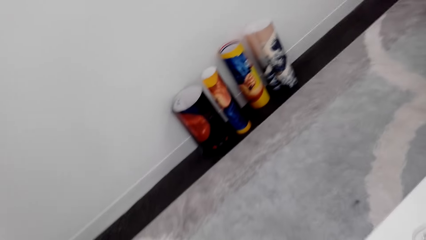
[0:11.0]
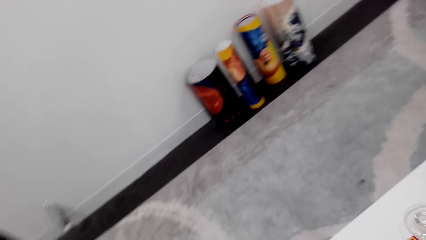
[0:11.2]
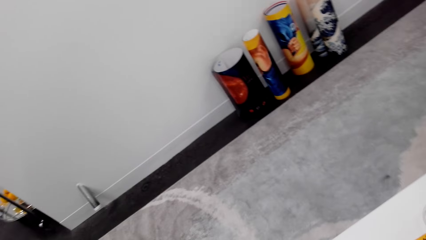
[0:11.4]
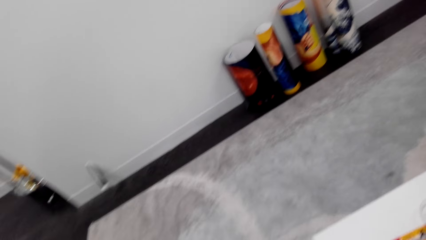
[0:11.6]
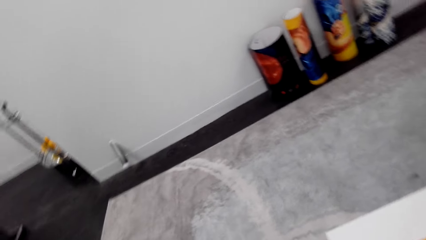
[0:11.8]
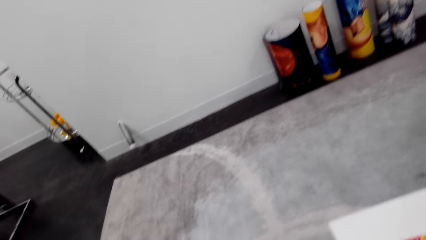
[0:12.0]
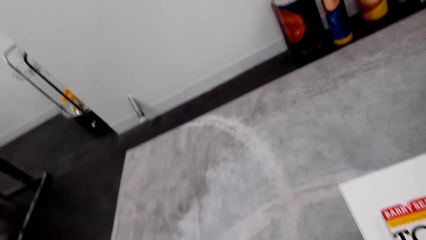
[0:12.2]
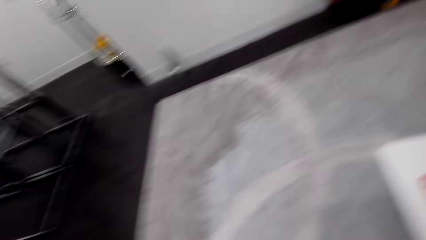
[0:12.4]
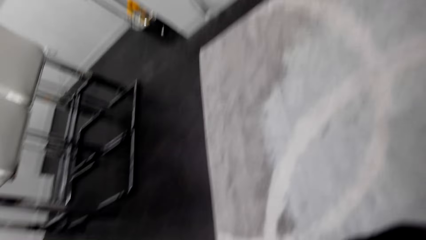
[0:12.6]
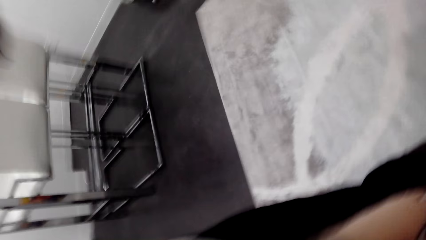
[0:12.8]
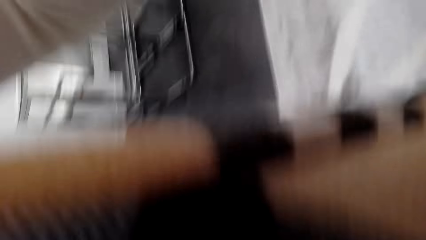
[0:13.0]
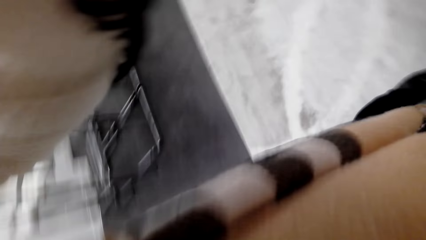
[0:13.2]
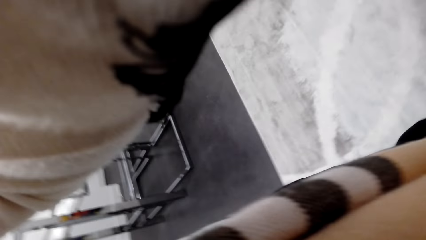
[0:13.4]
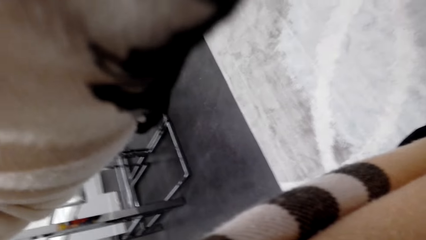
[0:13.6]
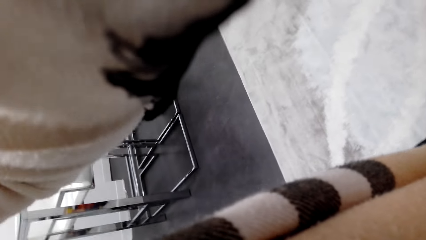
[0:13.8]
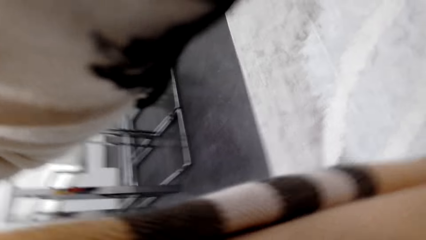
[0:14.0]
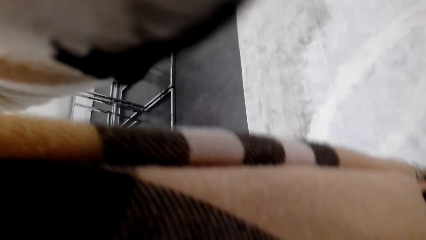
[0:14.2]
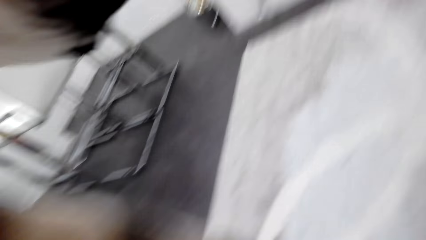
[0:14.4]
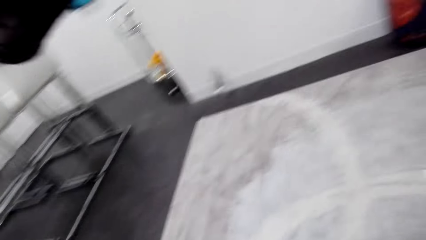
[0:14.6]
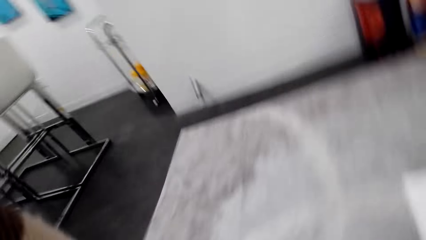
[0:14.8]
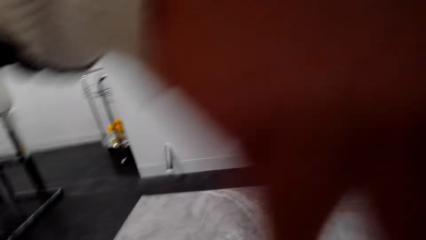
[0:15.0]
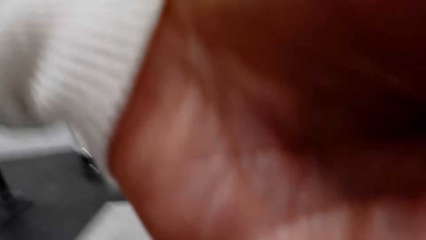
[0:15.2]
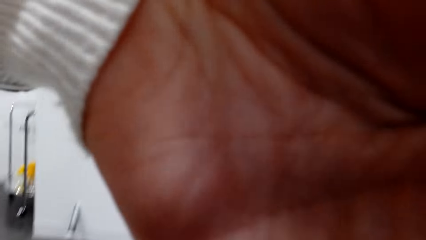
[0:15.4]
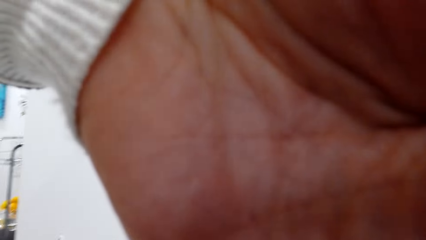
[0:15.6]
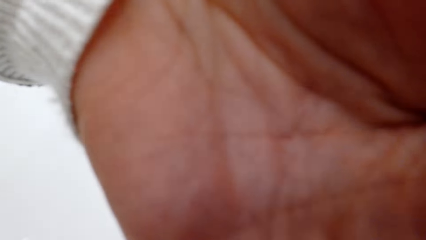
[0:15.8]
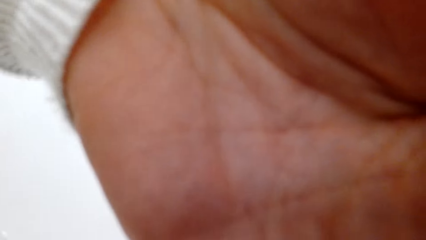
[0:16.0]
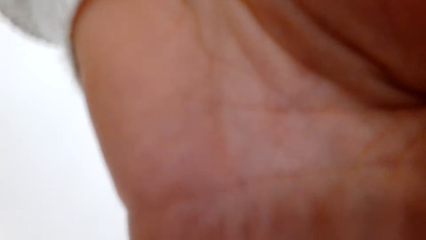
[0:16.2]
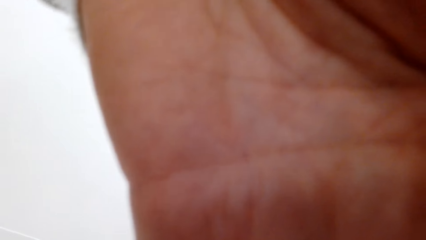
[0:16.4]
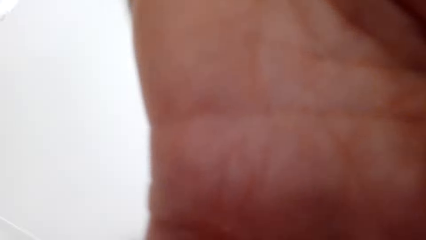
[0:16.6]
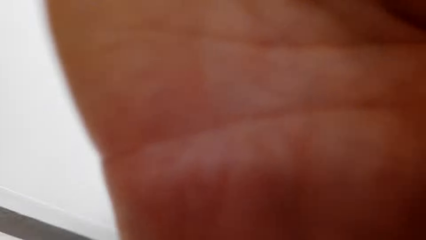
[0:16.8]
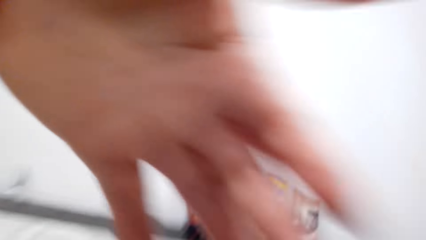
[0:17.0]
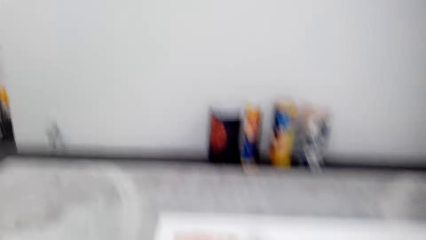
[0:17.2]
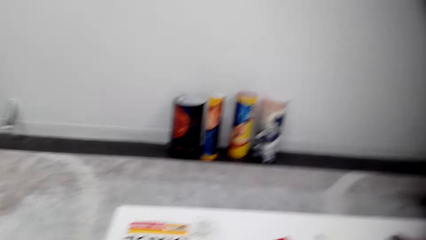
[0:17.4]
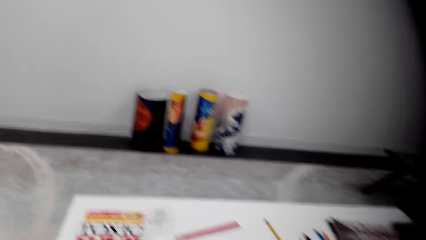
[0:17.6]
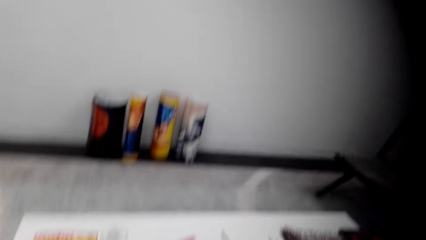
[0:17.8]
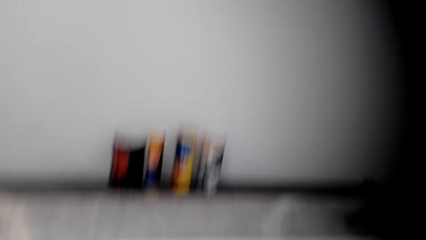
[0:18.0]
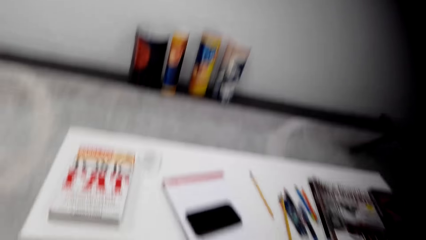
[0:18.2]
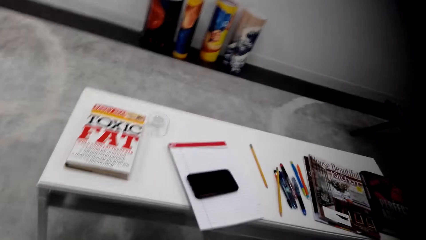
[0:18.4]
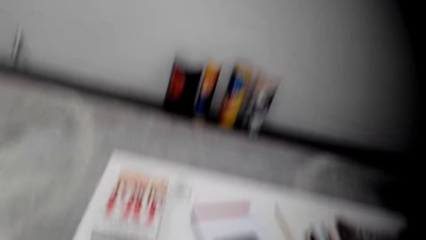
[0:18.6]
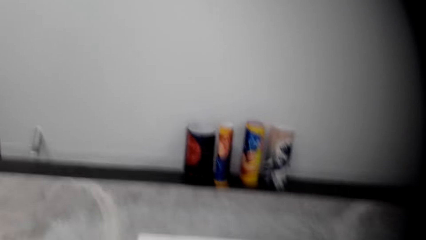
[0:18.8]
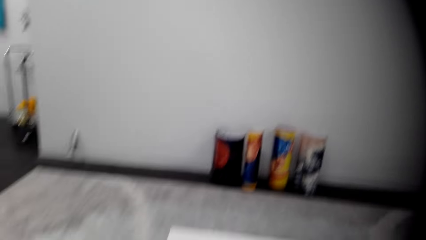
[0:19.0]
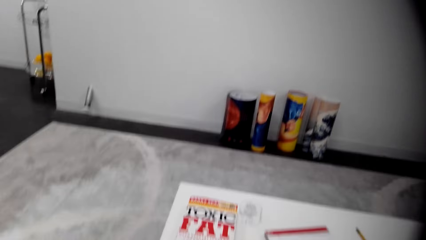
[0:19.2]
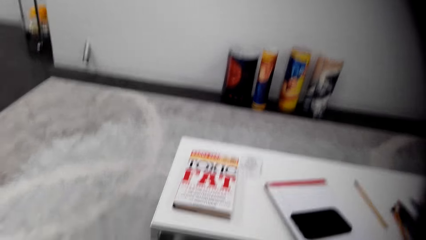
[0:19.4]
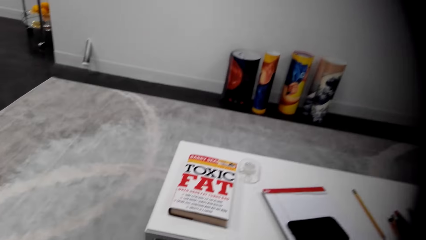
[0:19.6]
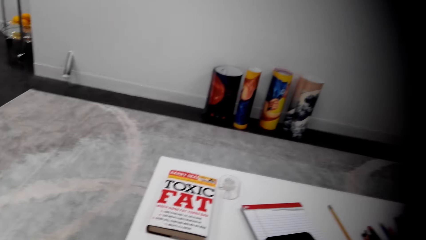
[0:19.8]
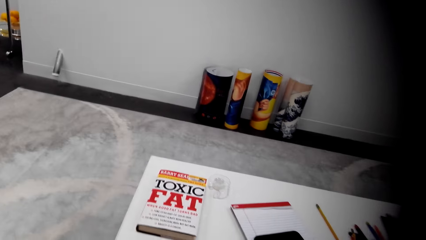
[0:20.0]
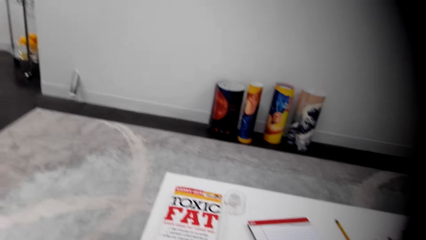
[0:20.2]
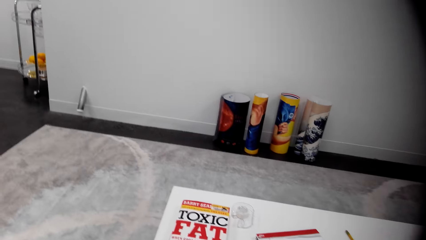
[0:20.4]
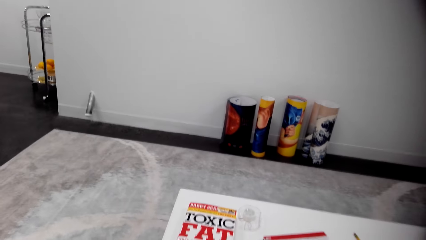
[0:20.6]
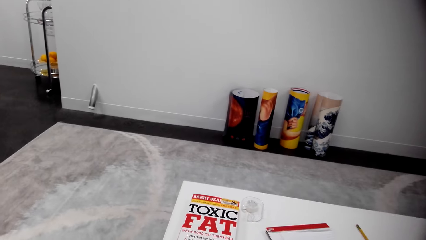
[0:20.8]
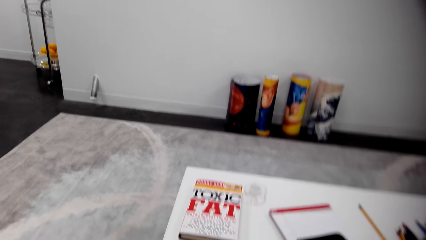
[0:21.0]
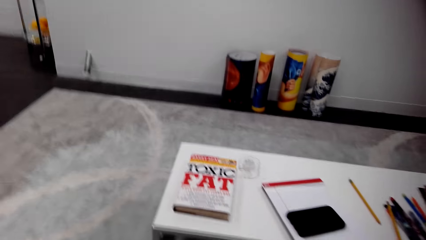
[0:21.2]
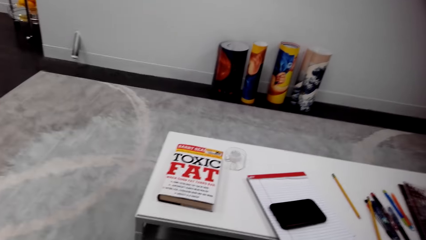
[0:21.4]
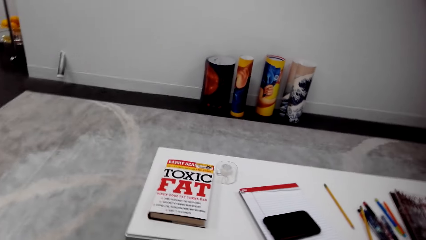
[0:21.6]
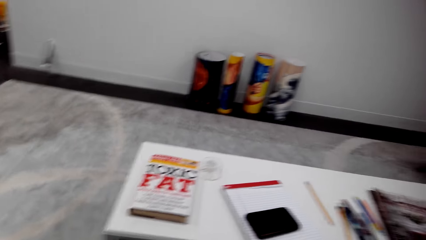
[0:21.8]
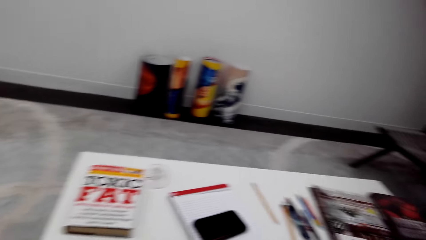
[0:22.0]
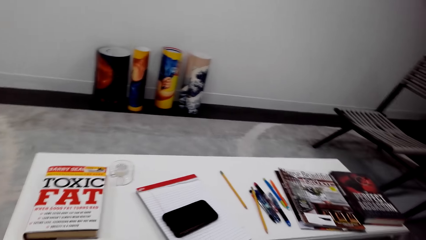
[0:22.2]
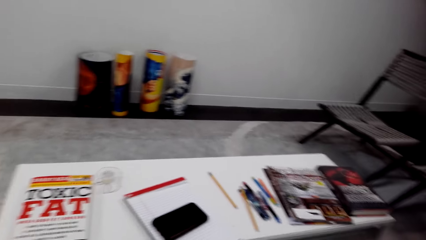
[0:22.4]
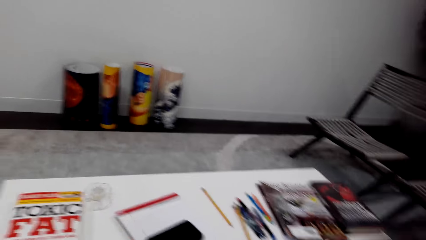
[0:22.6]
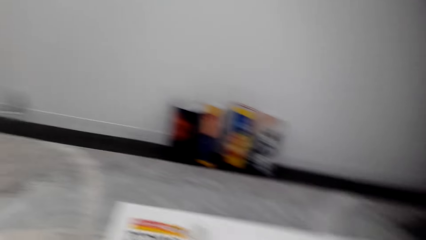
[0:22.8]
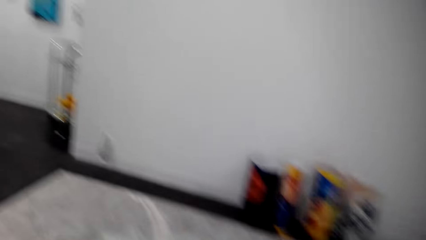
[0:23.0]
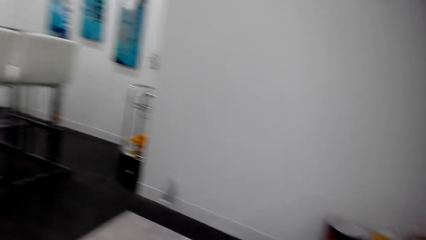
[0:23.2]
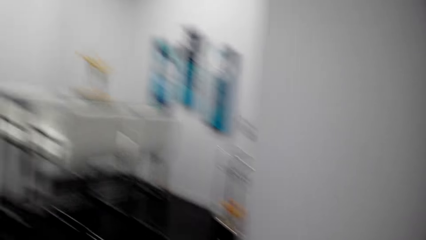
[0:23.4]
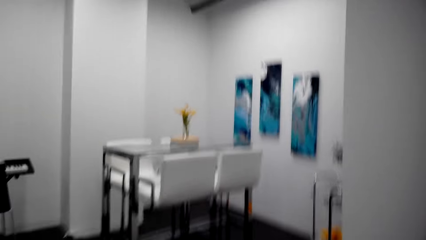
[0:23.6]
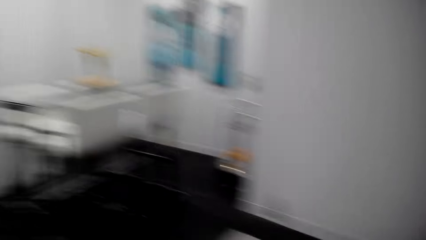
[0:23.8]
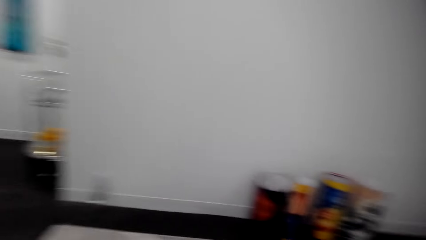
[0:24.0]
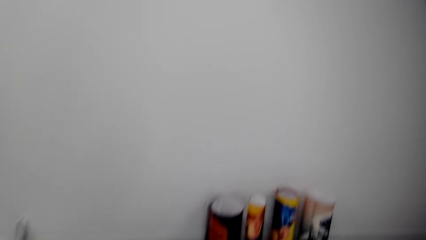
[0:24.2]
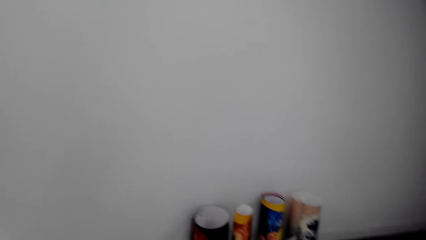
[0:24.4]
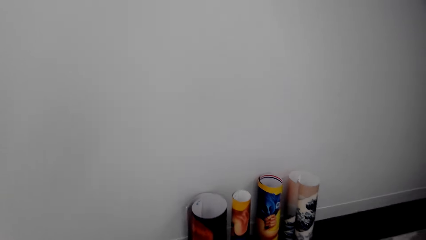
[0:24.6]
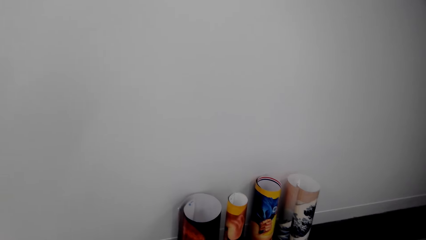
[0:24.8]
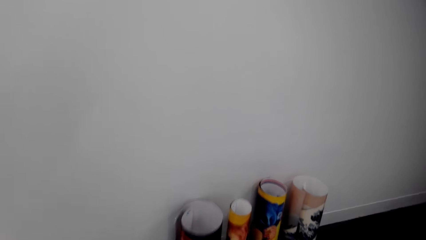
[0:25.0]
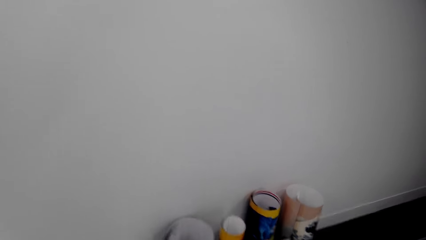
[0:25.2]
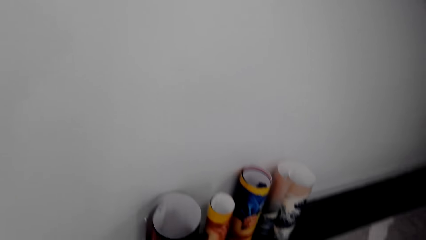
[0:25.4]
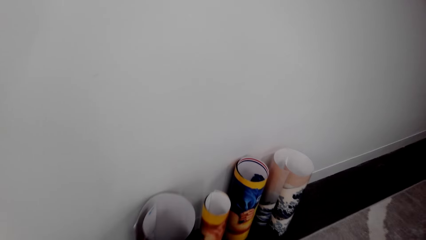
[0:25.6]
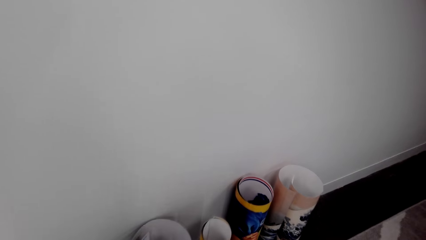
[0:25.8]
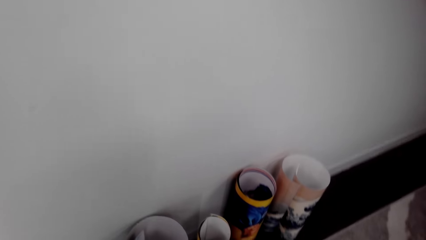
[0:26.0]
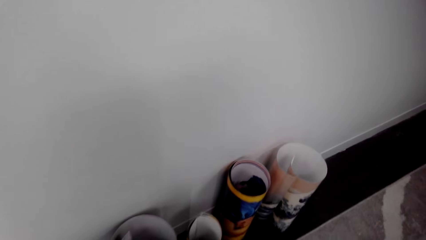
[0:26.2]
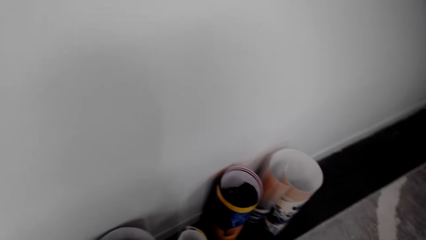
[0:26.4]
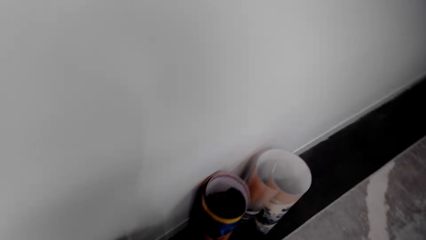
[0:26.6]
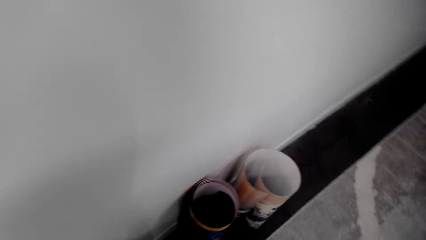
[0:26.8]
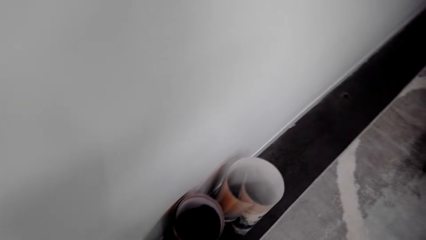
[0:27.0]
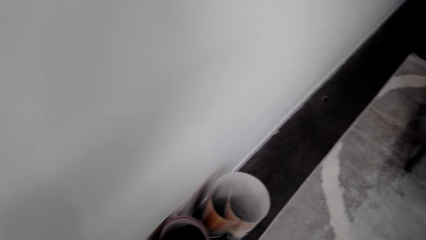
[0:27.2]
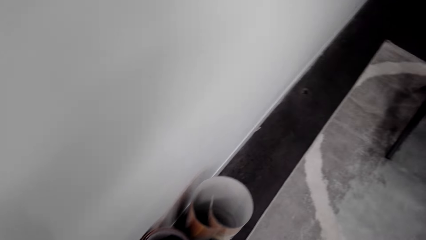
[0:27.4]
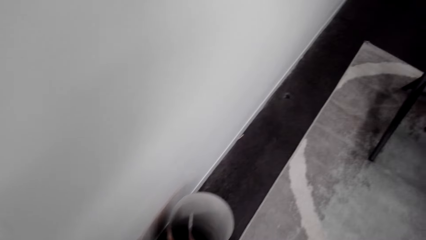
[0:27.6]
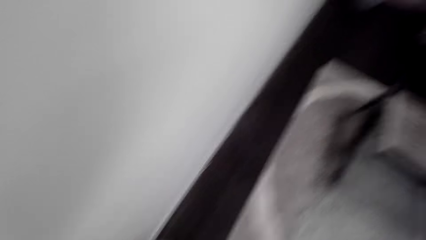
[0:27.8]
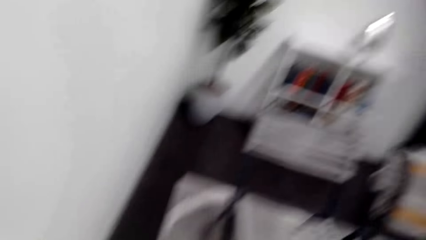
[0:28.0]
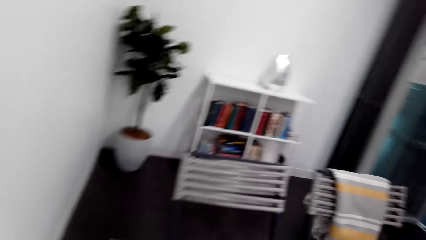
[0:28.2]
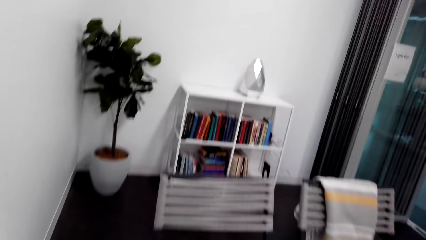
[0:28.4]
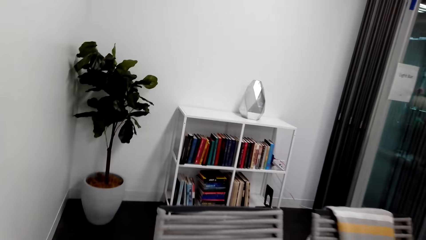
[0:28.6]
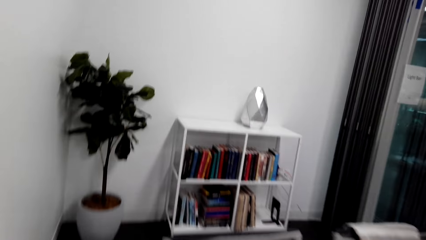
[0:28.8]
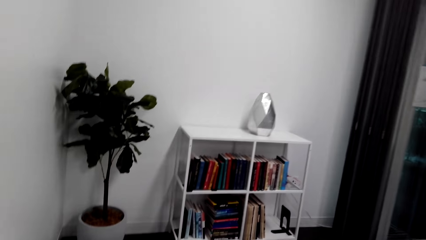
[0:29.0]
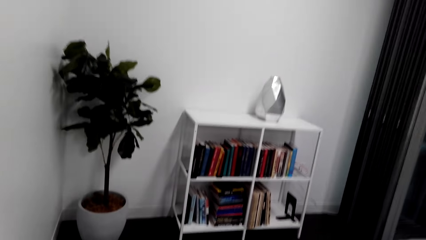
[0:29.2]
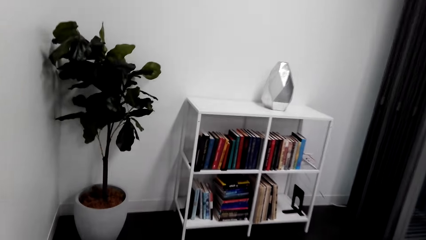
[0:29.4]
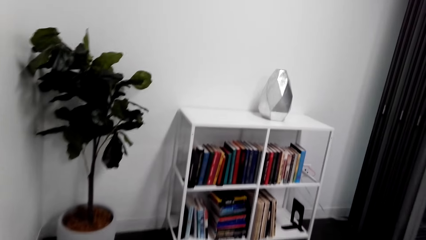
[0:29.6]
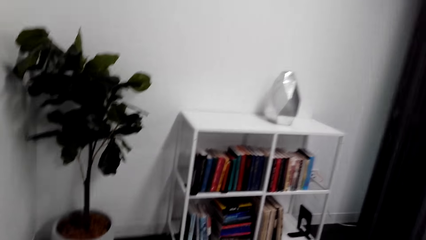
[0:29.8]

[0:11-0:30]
The camera wearer adjusts her camera. They look around. They walk around.
